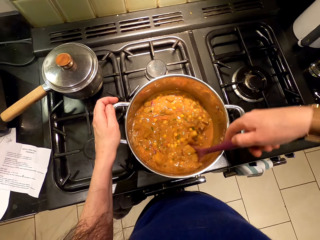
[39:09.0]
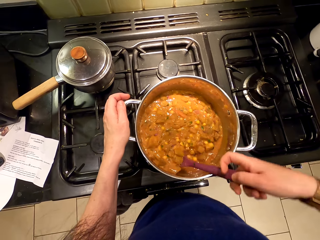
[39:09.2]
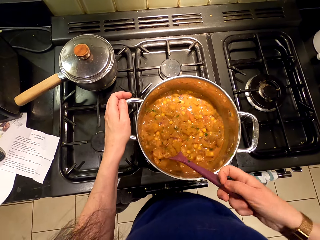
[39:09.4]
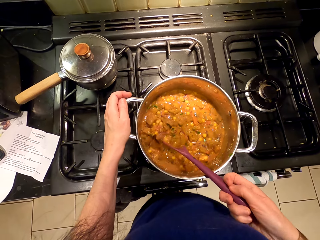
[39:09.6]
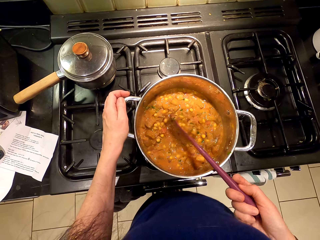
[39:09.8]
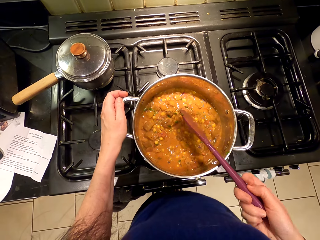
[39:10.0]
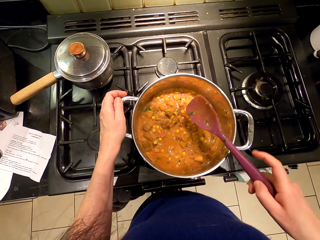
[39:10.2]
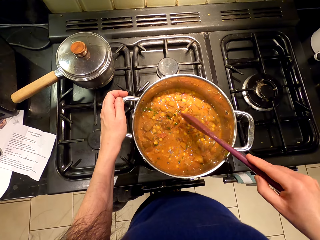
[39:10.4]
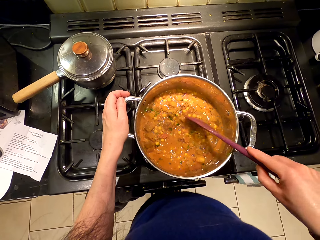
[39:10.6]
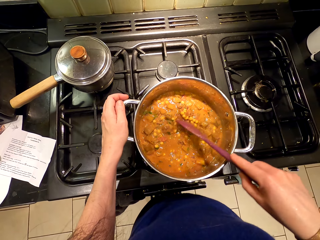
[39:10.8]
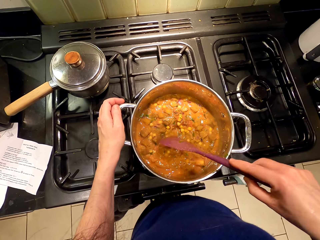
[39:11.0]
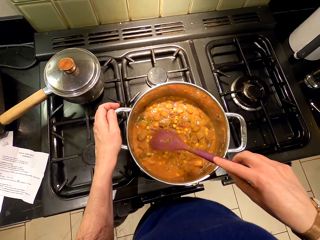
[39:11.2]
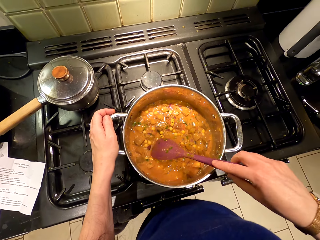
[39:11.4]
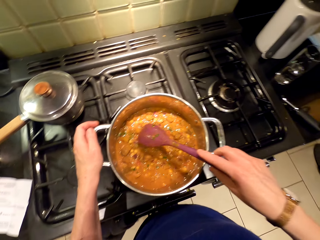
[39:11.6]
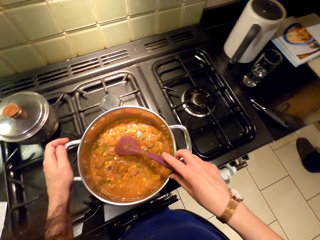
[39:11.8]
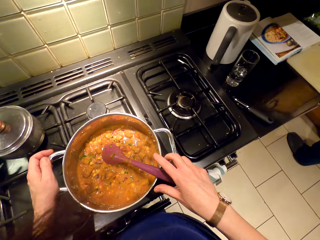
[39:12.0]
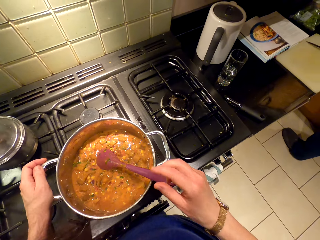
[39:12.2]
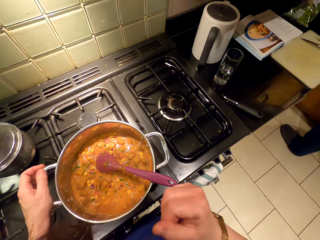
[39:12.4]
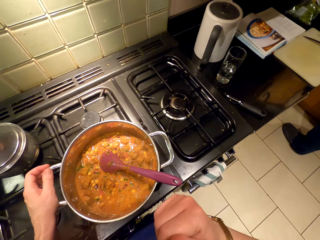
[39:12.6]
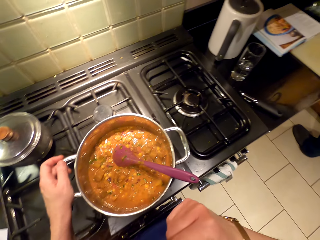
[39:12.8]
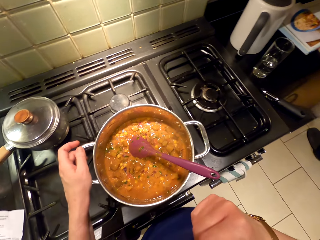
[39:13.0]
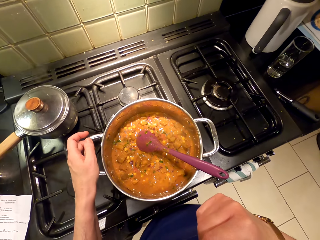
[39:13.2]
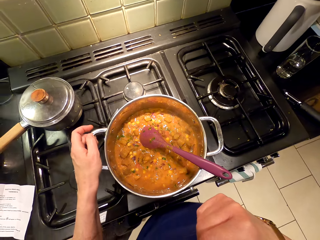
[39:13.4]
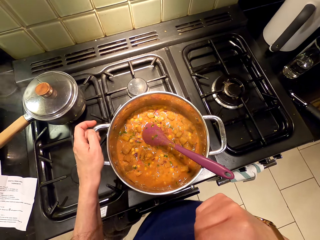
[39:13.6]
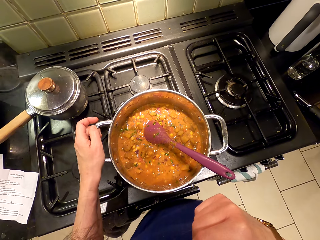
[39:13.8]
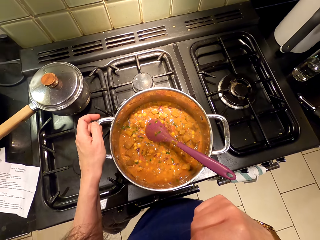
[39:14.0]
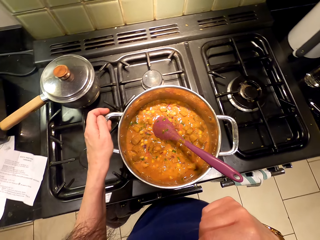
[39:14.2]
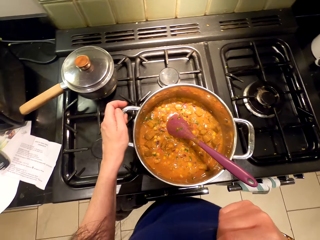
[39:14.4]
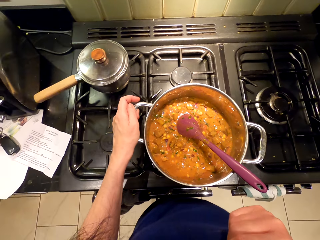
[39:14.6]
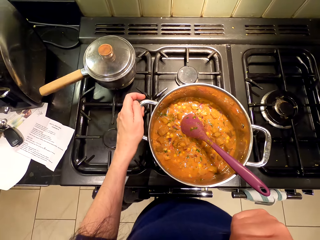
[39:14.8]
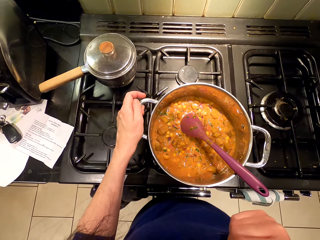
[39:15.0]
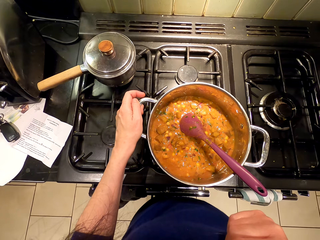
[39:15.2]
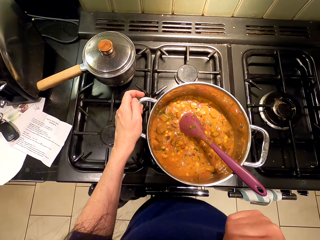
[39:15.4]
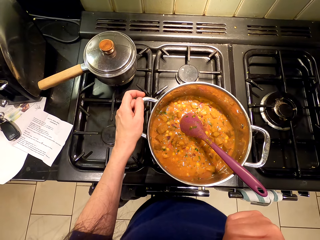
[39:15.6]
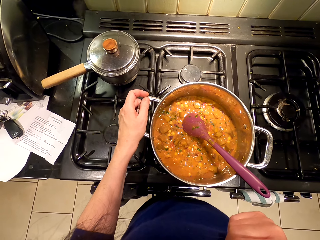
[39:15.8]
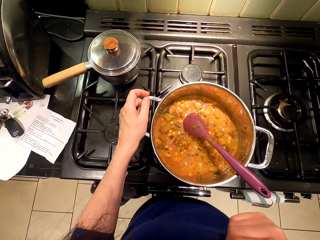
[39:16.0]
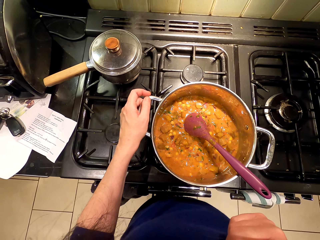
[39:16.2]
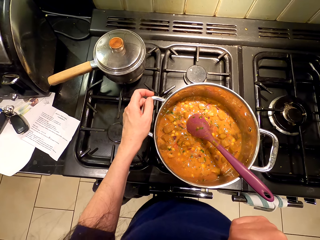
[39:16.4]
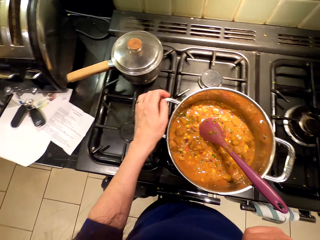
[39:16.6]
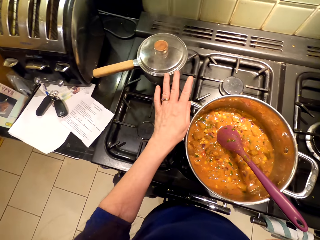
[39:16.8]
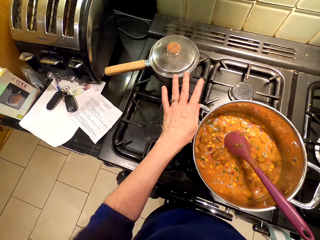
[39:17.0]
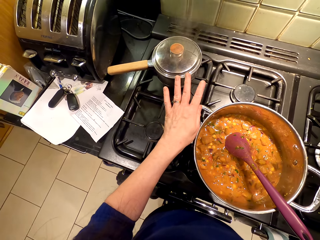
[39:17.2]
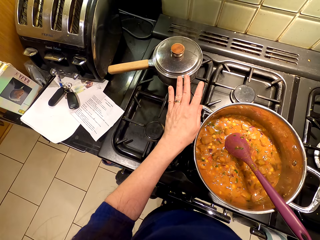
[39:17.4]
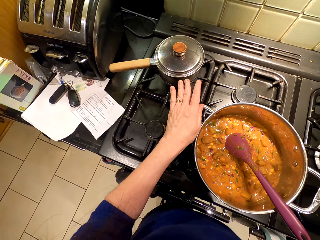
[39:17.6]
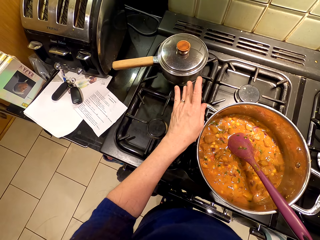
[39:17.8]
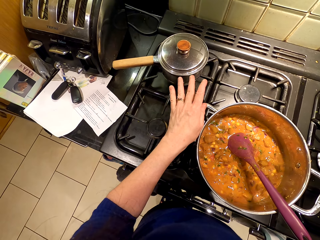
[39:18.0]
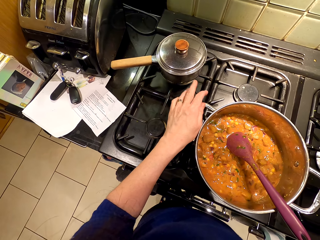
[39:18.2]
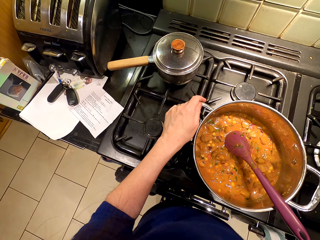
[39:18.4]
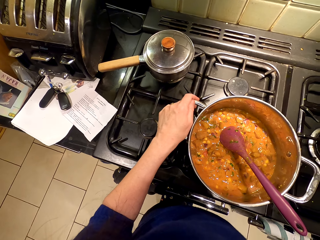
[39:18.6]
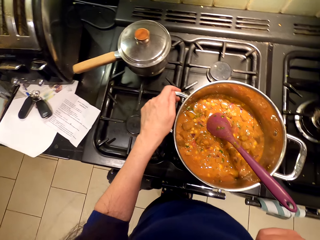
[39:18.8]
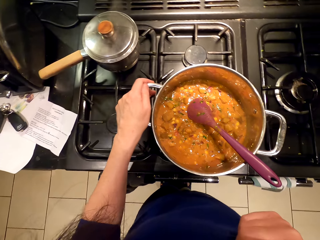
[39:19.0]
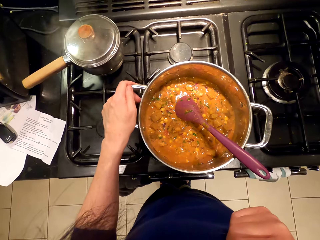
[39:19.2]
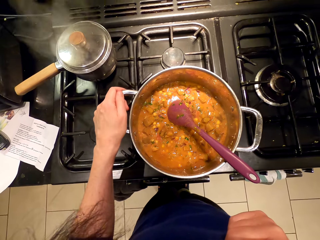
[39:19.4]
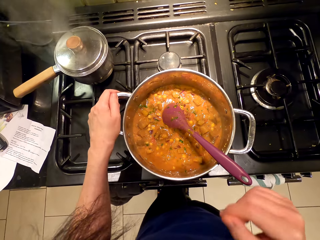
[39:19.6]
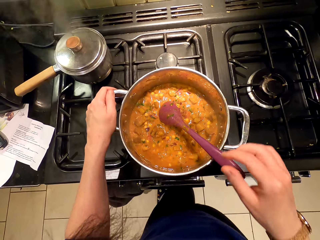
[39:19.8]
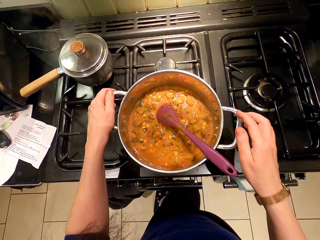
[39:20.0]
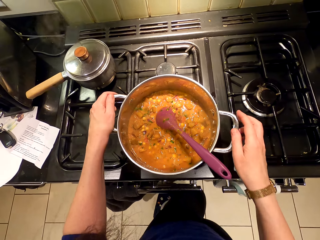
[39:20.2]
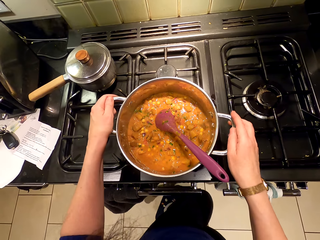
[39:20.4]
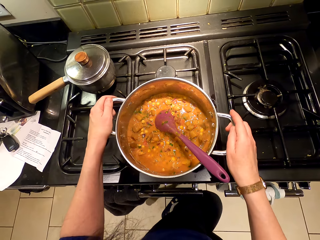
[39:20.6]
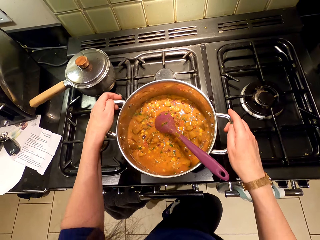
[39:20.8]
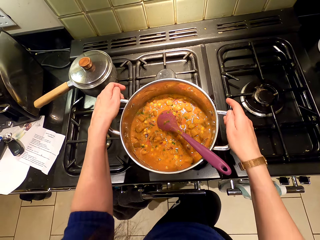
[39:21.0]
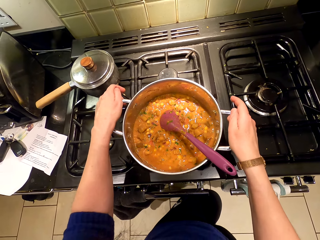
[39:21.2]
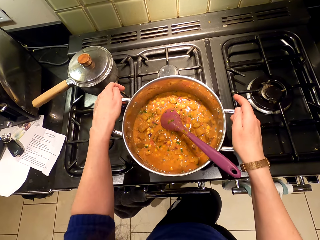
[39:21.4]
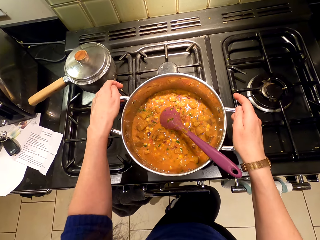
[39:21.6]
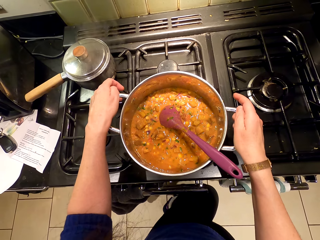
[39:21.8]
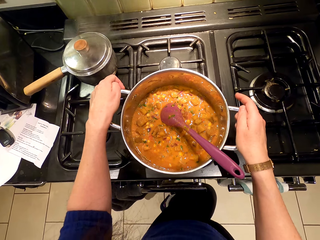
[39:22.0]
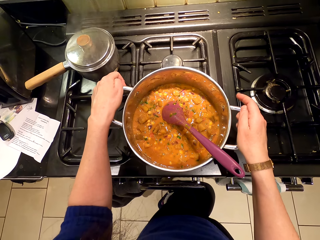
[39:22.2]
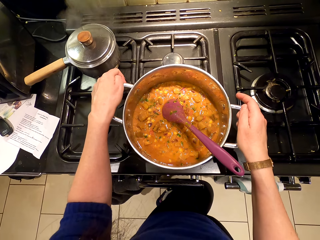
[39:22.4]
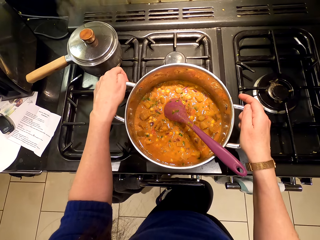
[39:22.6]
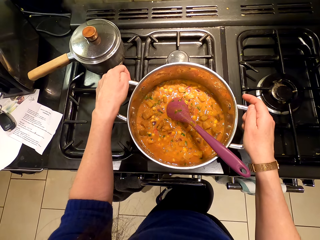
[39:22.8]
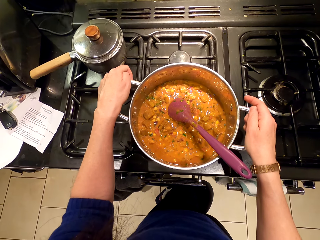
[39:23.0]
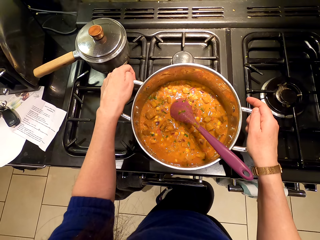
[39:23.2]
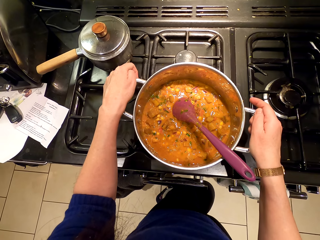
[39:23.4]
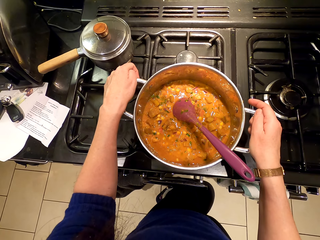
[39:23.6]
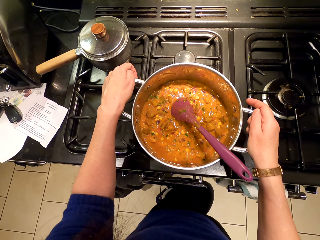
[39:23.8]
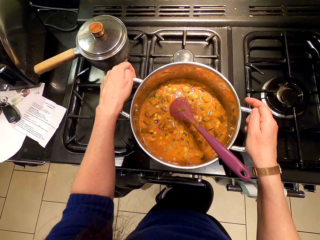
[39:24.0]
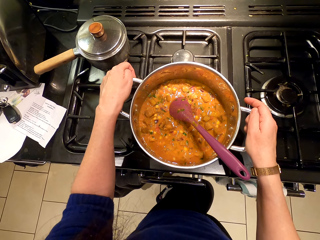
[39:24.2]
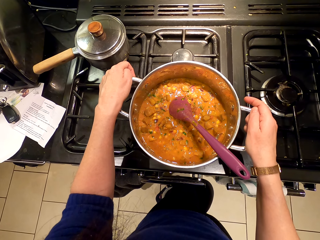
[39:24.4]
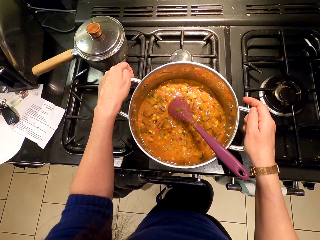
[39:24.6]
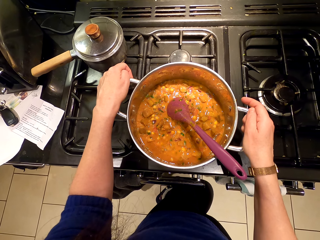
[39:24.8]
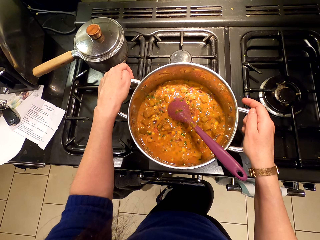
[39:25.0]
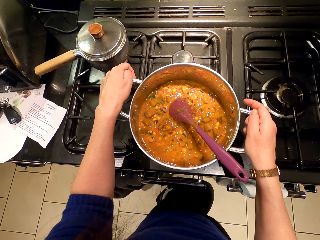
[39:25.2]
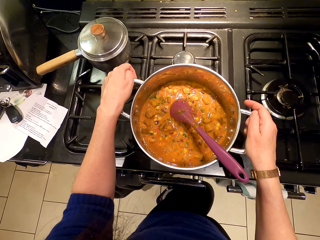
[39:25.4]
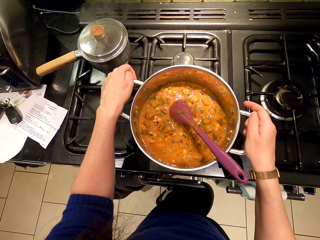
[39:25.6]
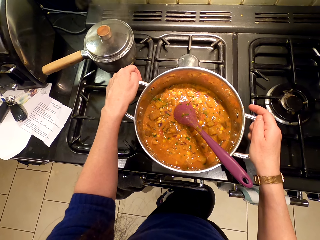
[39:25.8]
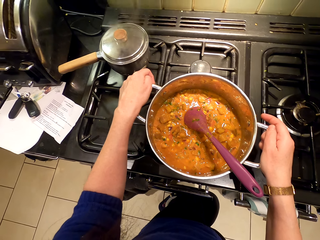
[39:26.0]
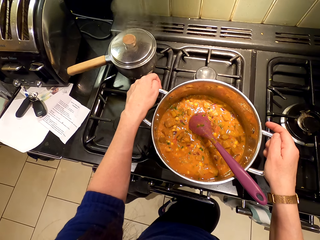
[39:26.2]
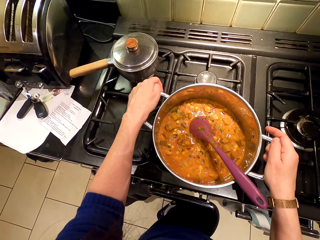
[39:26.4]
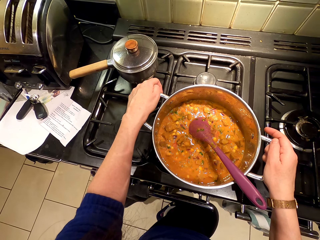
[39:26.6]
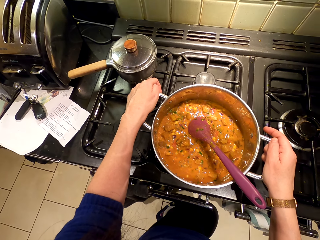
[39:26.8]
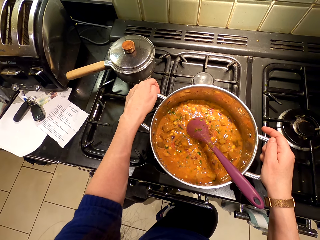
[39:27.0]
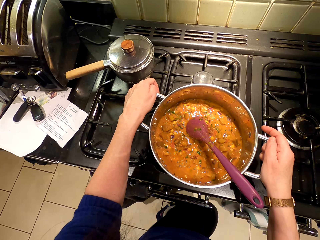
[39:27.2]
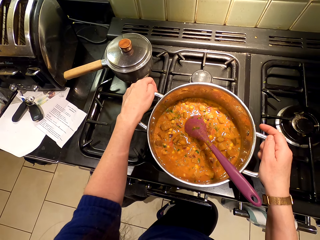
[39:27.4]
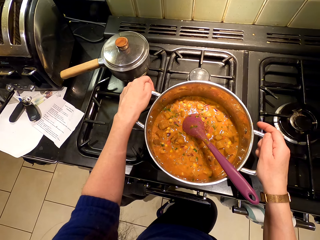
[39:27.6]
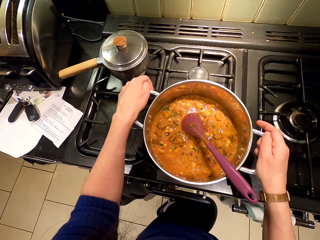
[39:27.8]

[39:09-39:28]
The camera wearer places the cooking stick in the cooking pot. They touch the nose. They look around. They move the finger. They touch the cooking pot with both hands. They stare at the food.

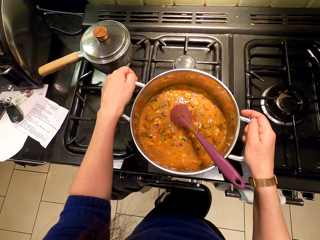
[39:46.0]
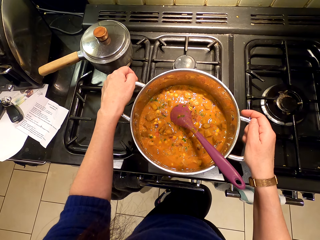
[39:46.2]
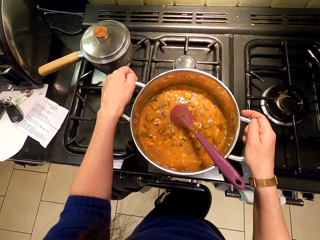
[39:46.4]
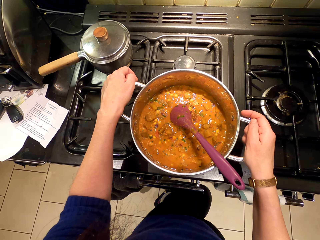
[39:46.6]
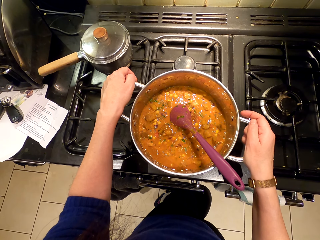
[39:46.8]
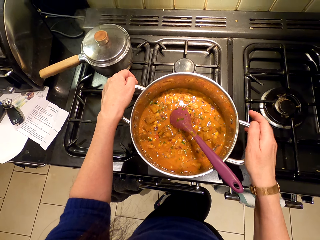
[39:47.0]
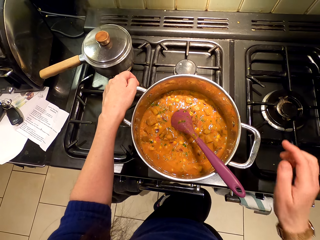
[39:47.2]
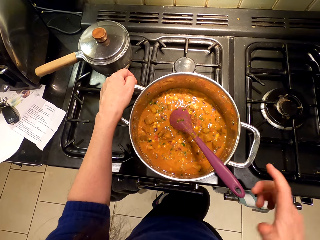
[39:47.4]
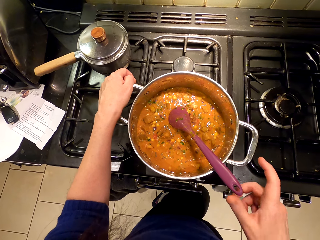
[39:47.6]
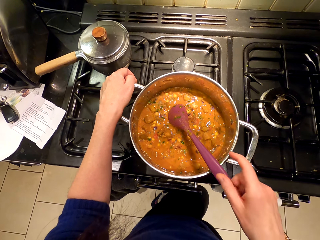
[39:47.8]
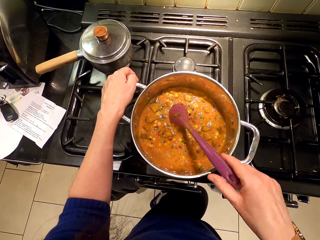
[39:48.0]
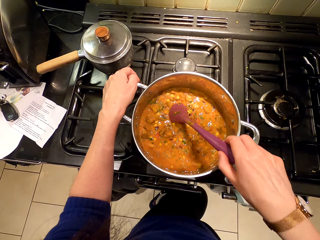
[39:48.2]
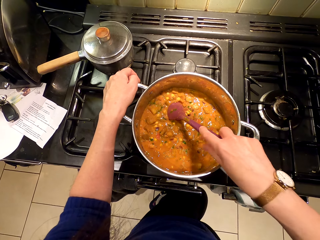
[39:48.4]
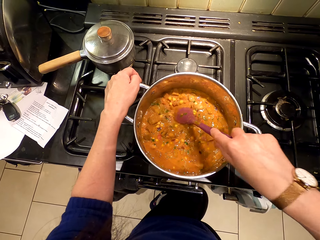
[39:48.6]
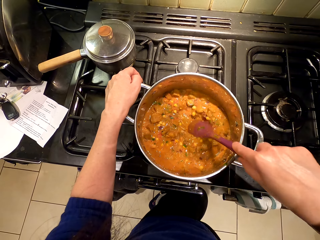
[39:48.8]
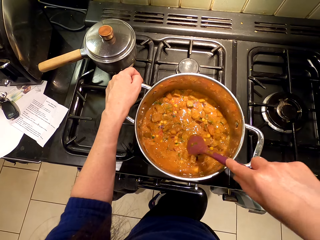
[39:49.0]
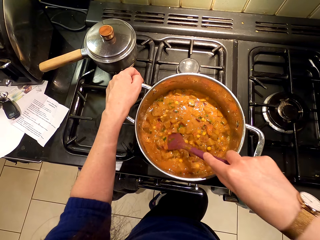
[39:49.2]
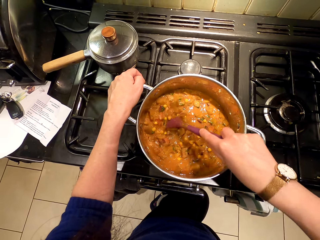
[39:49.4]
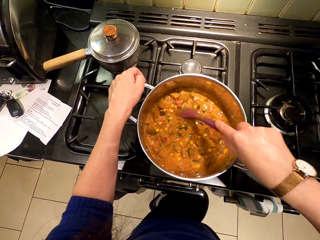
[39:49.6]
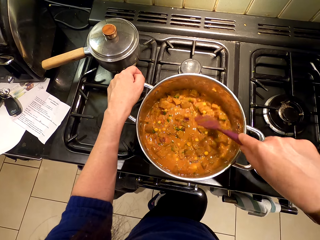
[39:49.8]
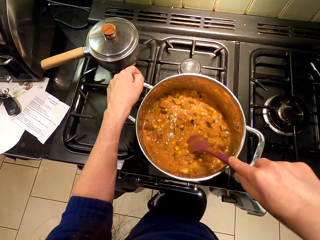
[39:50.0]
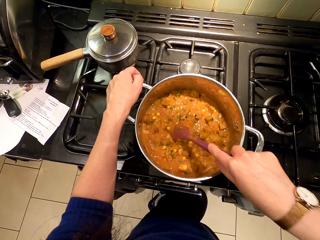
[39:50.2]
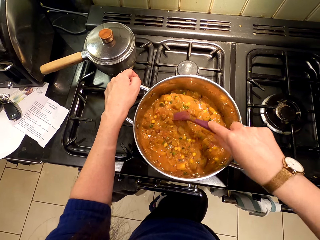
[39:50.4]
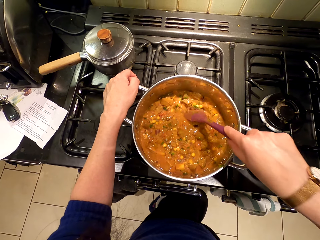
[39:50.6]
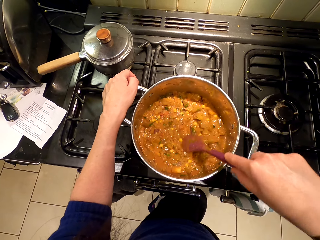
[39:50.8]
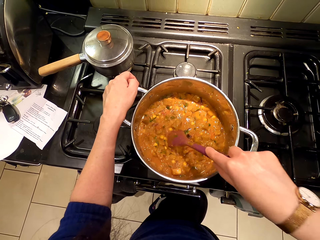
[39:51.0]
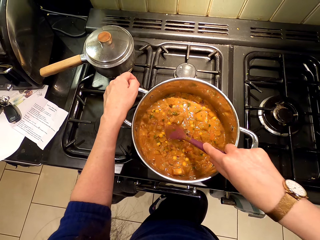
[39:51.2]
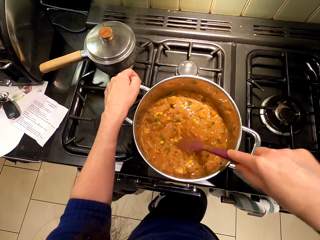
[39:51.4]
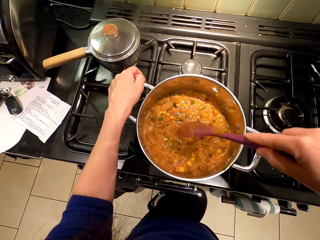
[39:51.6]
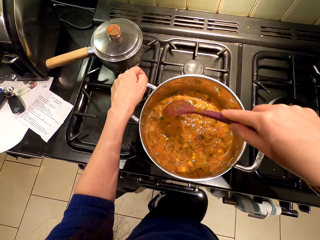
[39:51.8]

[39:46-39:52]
The camera wearer picks up the cooking stick. They stir the food.
